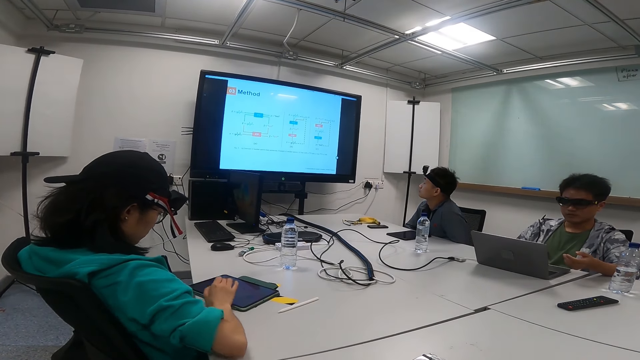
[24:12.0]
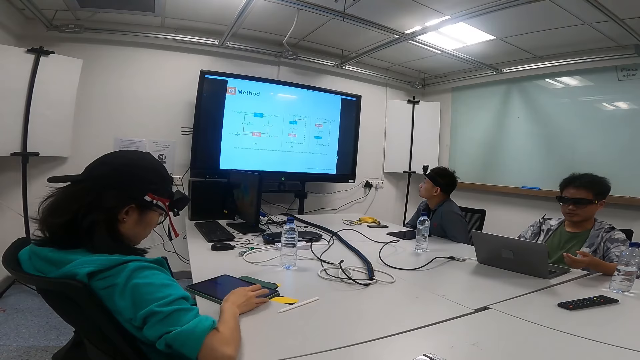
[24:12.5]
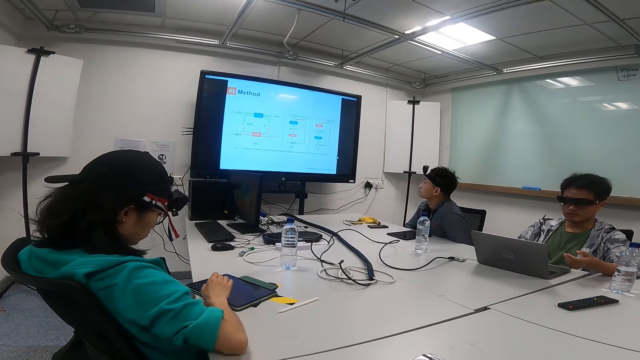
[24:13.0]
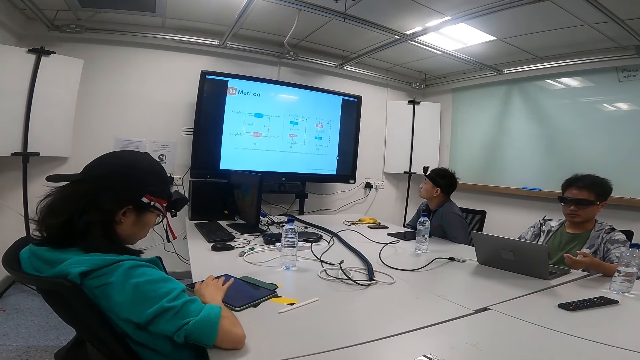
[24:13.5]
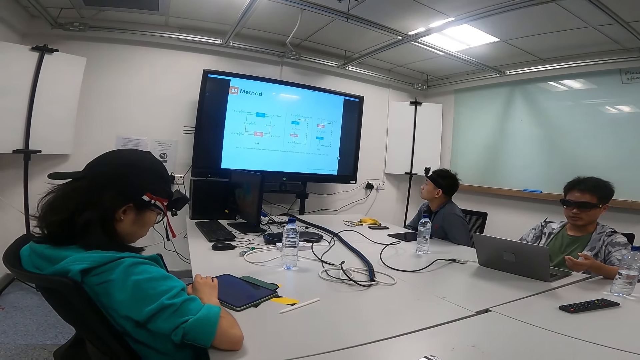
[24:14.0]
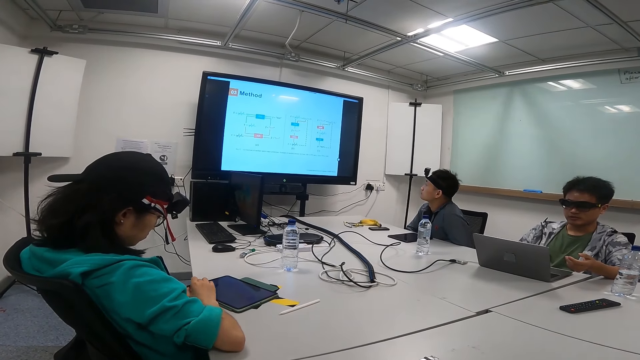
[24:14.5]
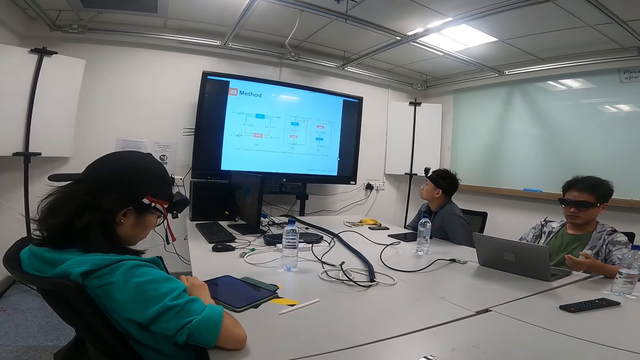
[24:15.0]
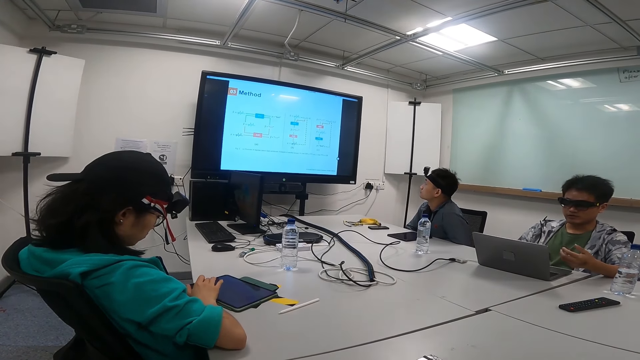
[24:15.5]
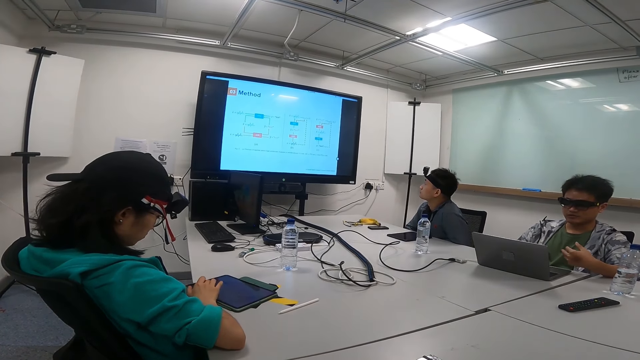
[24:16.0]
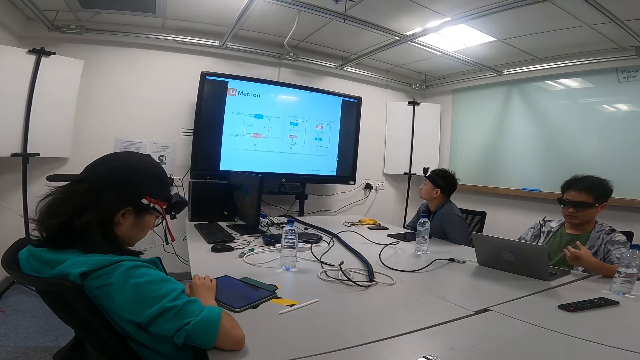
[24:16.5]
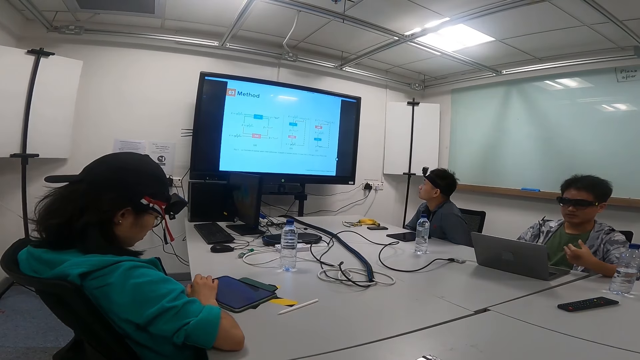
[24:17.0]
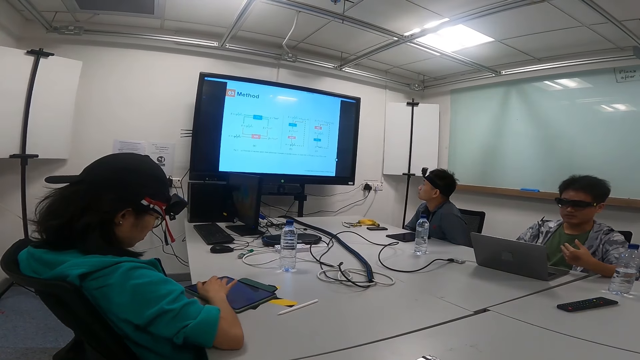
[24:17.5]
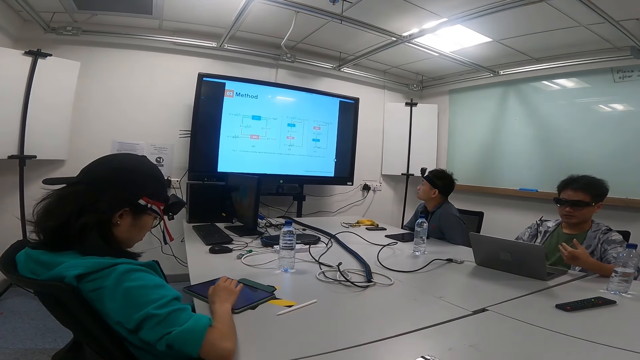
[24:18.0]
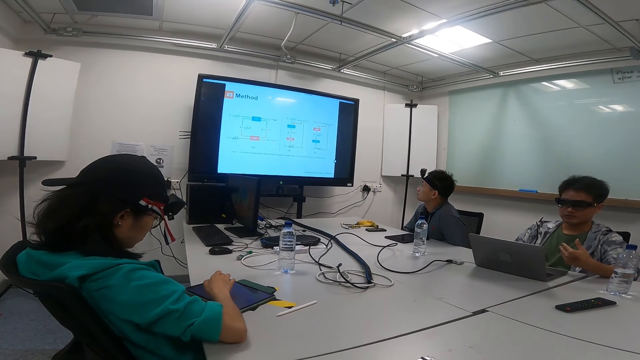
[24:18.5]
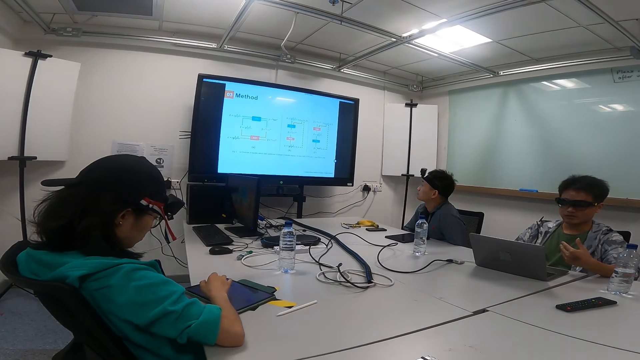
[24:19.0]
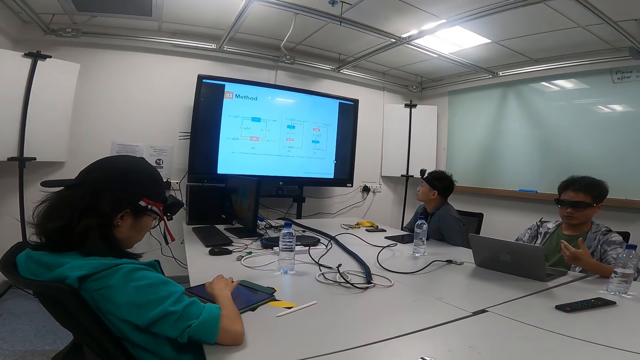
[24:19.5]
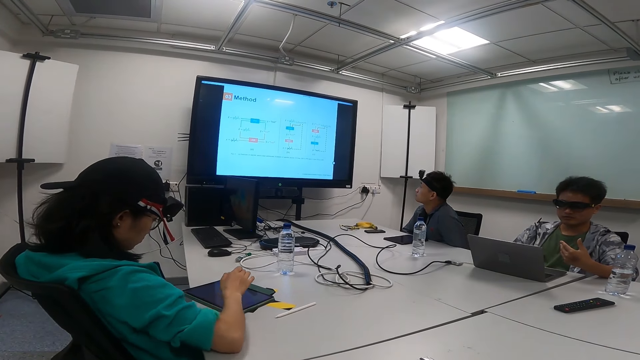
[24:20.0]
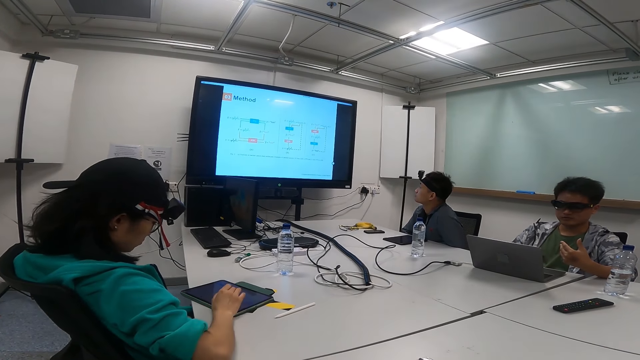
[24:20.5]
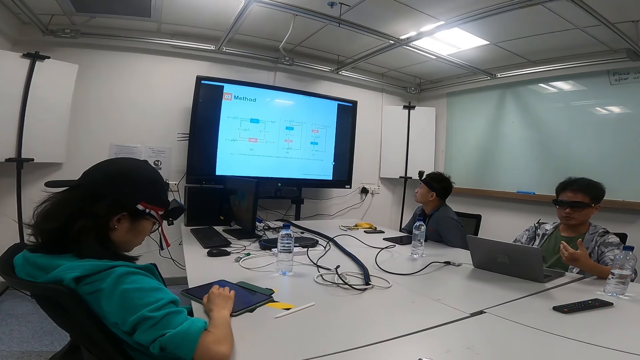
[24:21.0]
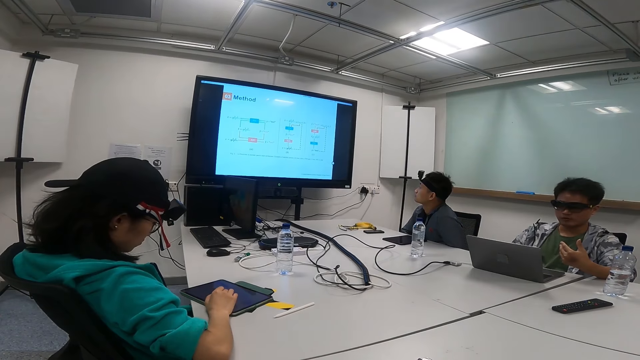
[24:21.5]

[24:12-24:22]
A person looks at a laptop while showing hand gestures. Another person peruses a tablet.

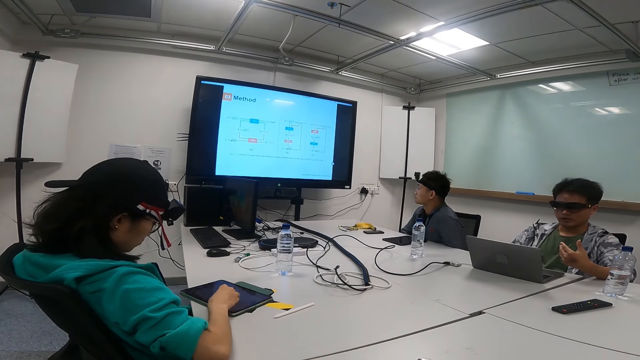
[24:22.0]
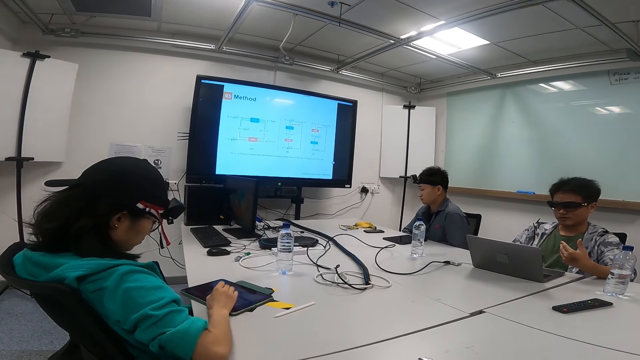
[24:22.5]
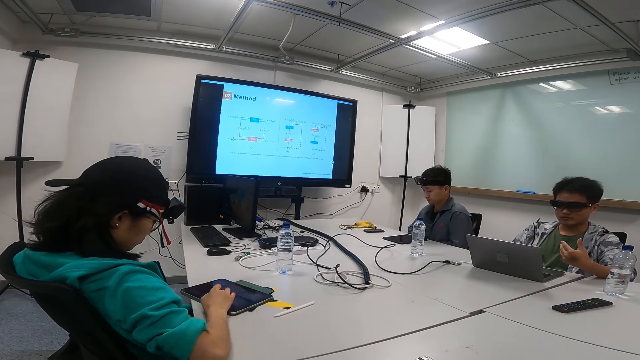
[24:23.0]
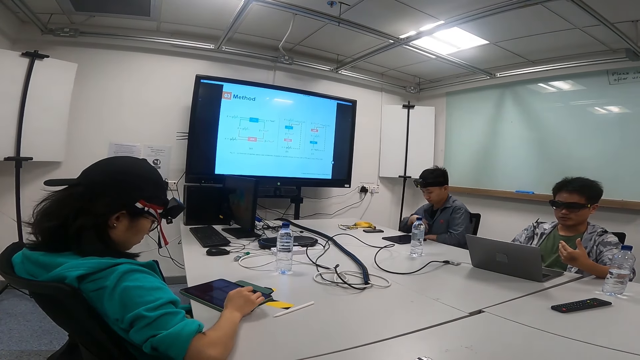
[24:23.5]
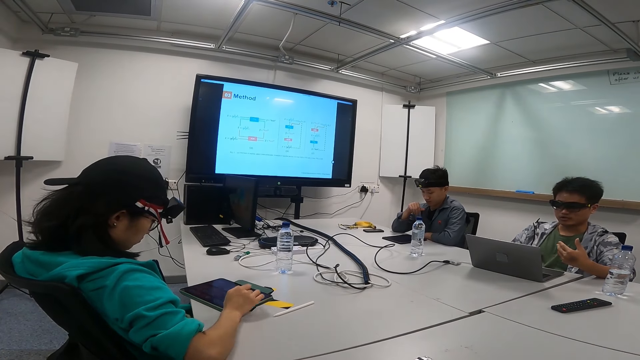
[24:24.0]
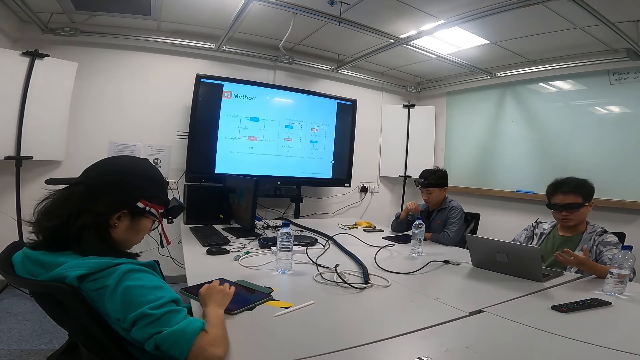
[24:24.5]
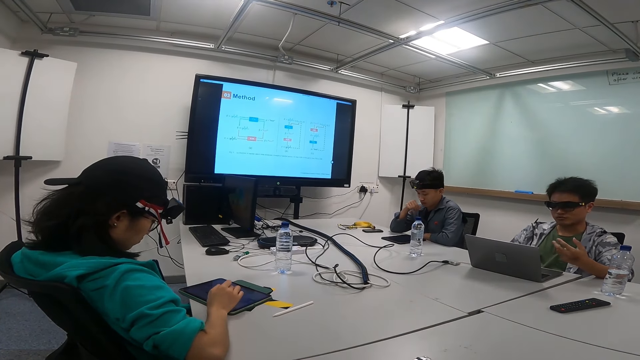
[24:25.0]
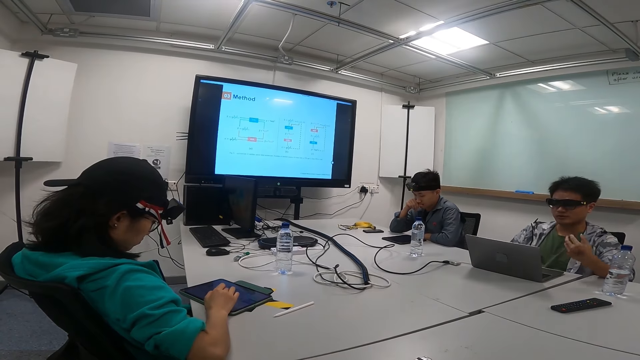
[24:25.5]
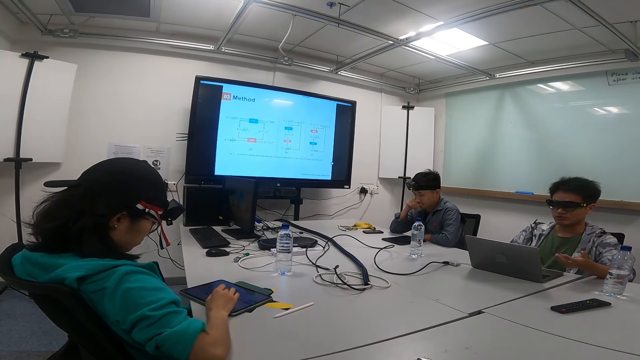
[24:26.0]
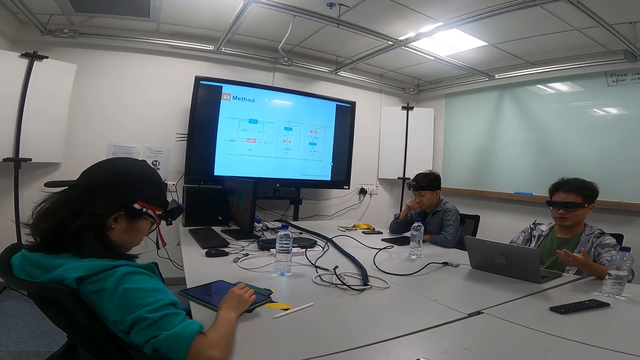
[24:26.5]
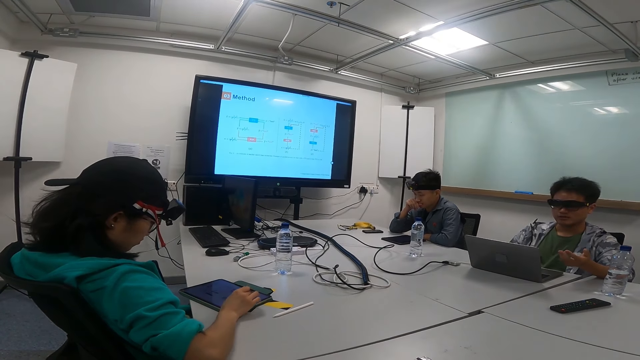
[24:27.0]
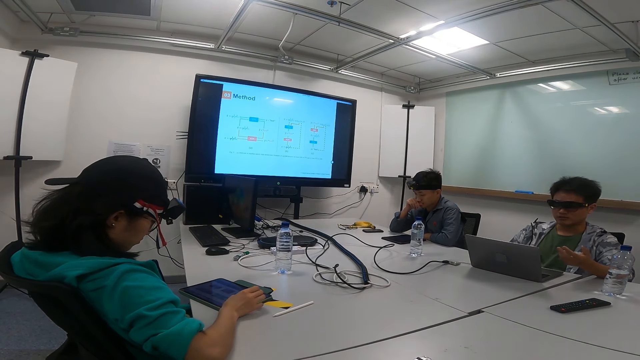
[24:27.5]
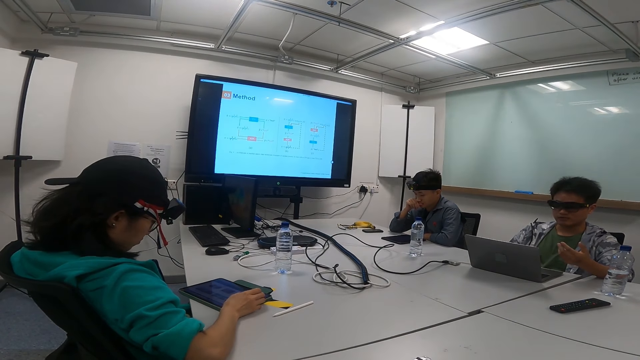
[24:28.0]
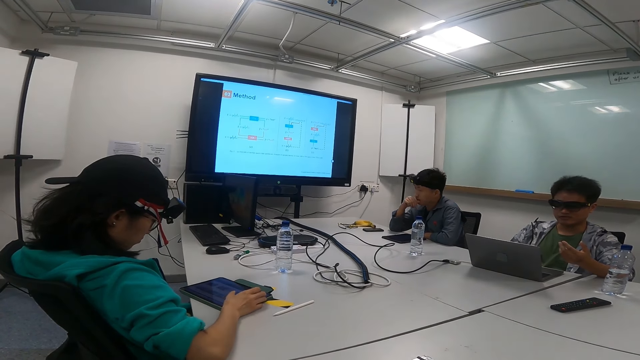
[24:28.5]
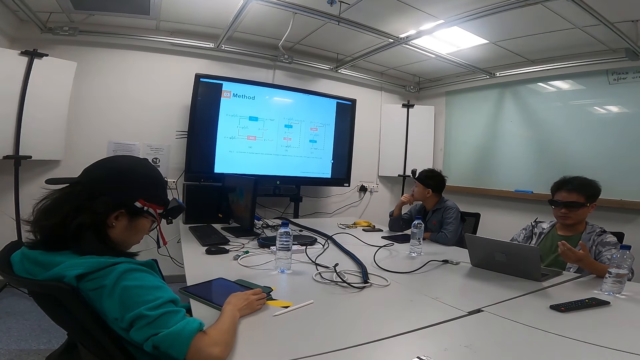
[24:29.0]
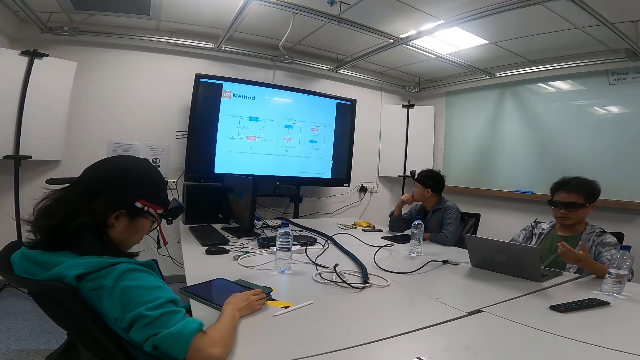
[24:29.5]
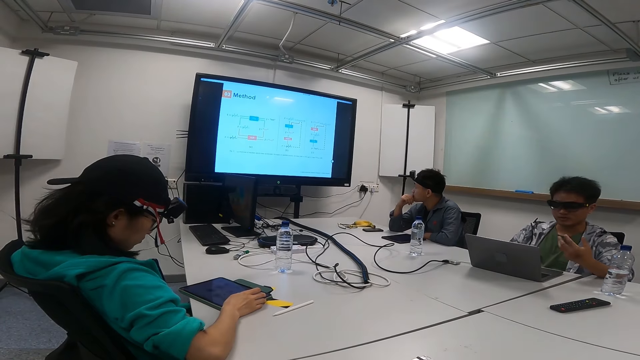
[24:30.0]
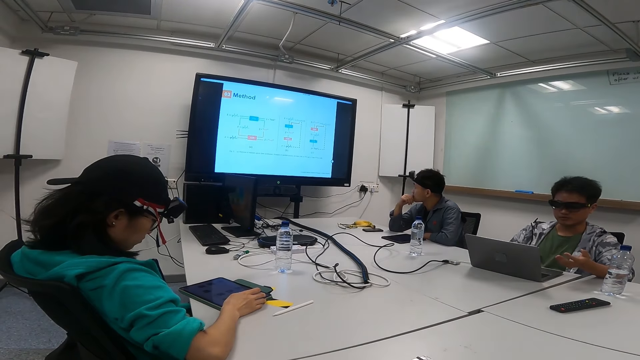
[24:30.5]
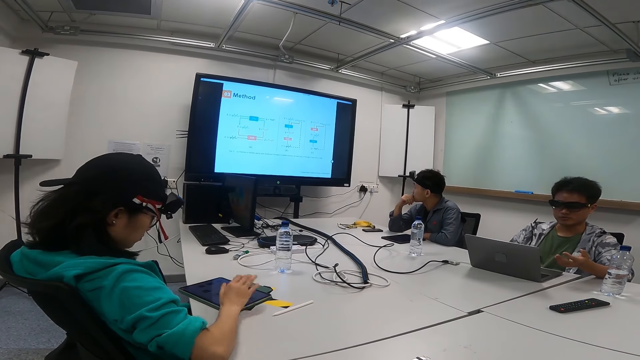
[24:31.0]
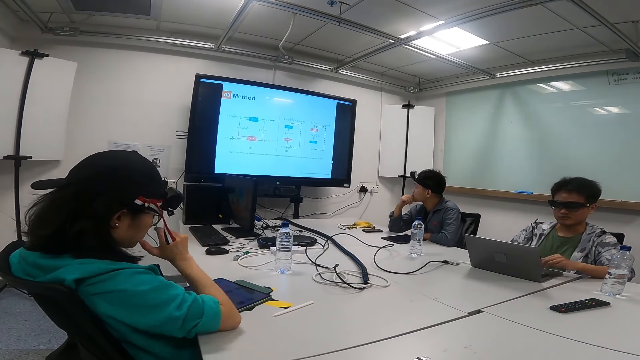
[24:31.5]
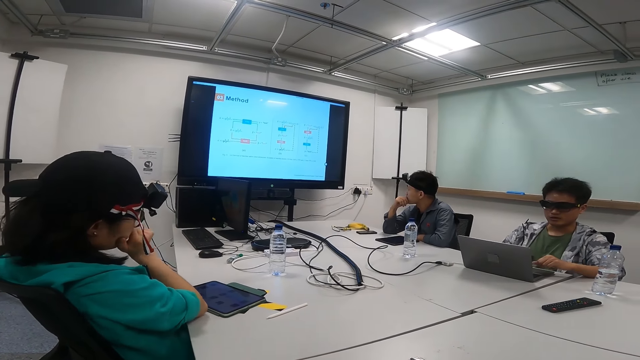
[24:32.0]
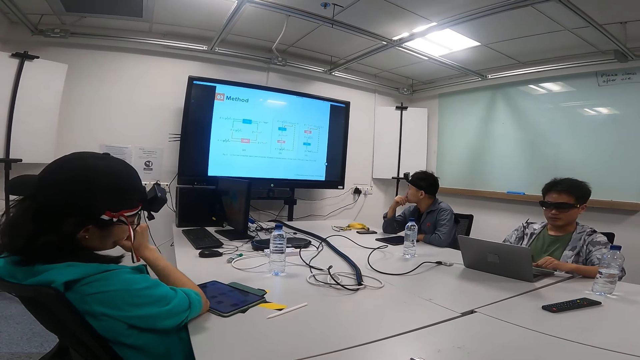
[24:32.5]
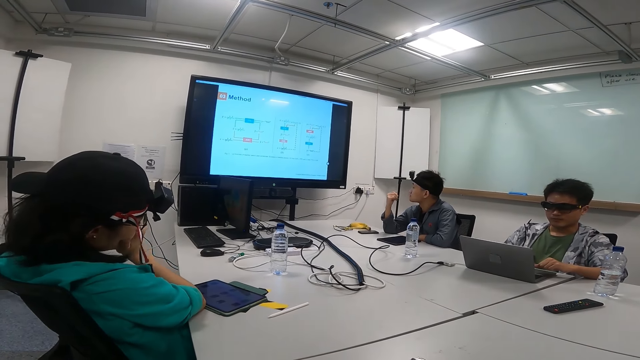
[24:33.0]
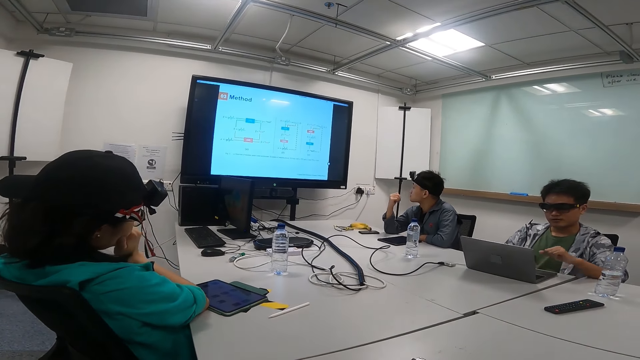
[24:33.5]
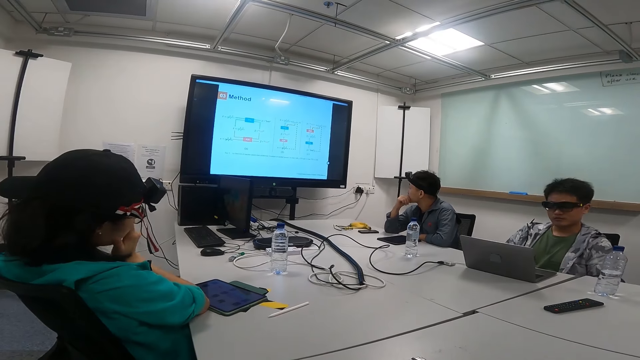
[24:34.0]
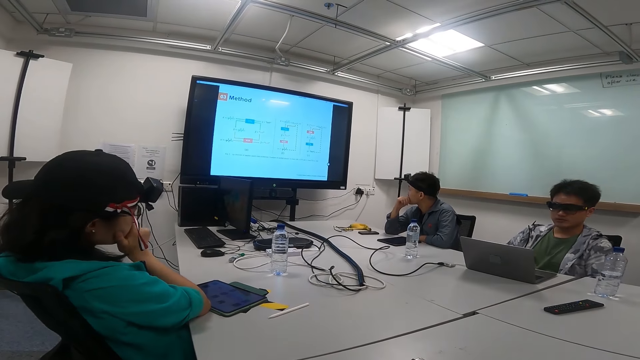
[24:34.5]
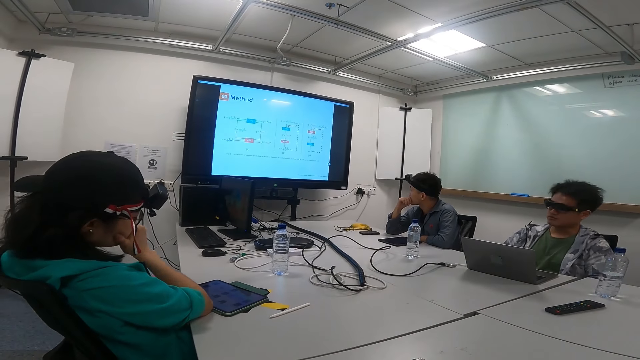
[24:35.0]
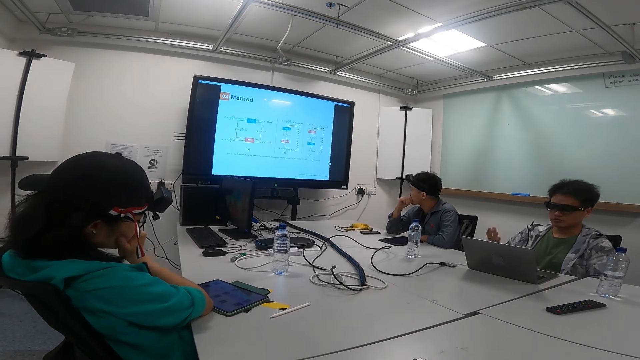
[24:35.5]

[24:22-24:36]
A person puts elbows on the table. The person looks at a screen. Another person touches the chin. The first person looks at his hand.
